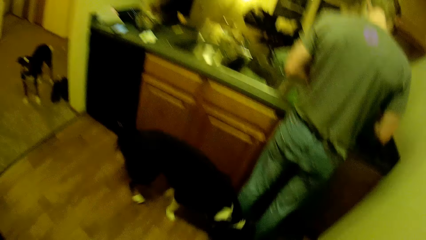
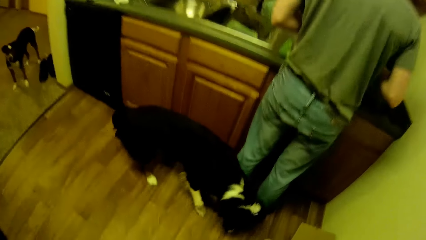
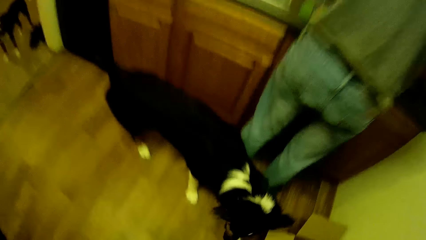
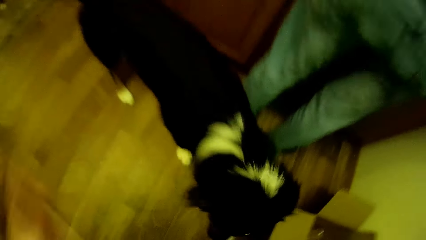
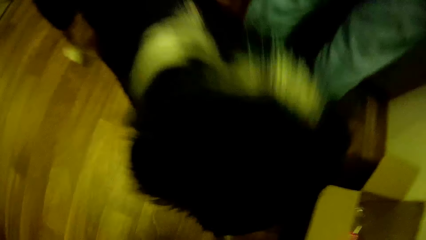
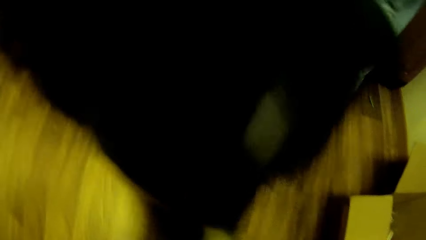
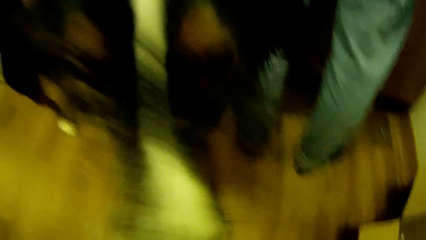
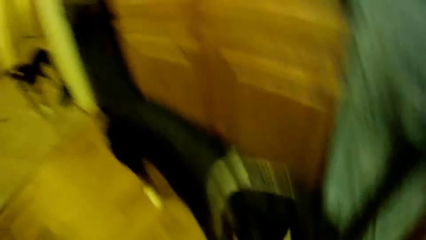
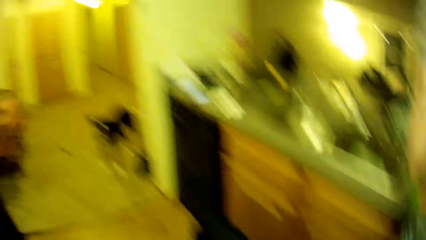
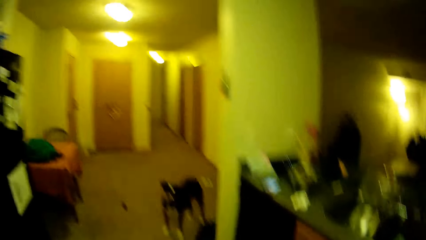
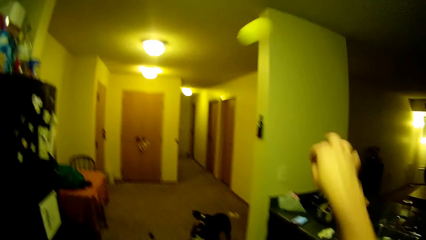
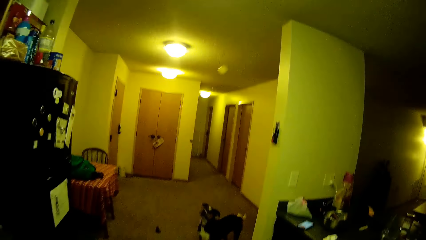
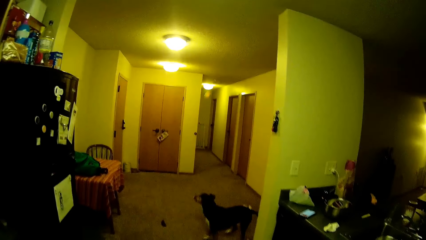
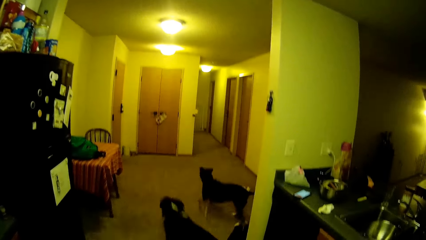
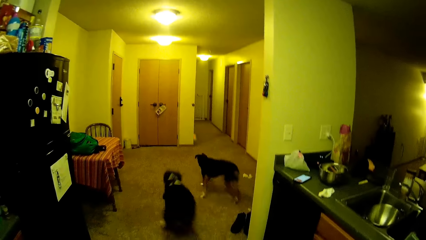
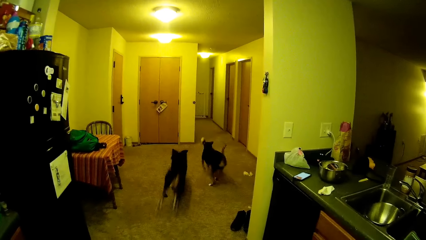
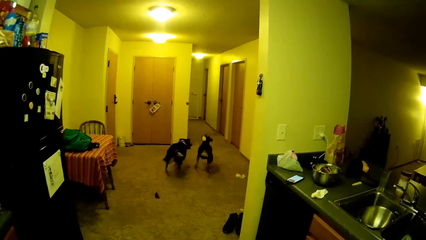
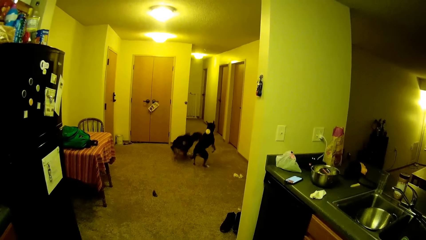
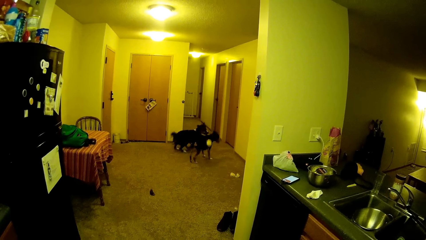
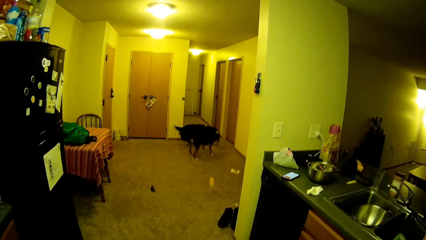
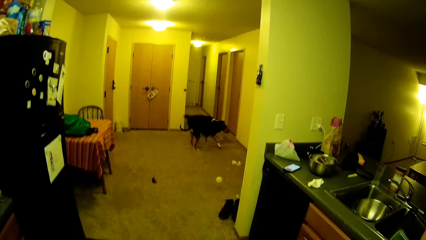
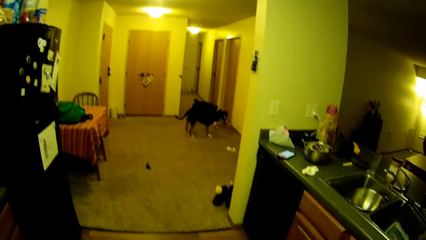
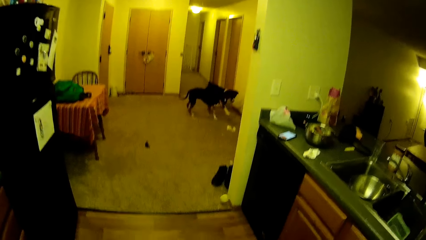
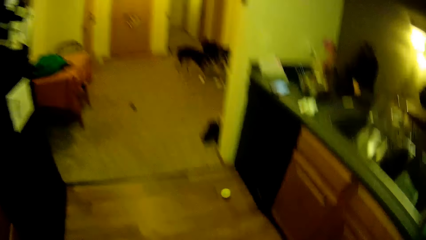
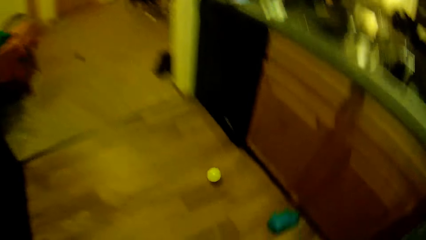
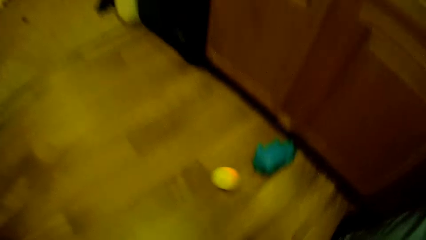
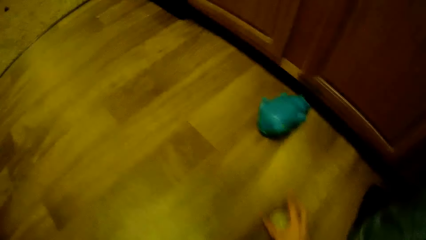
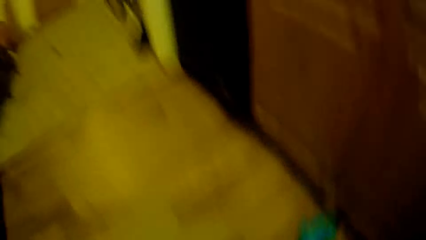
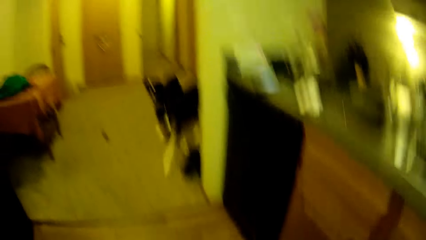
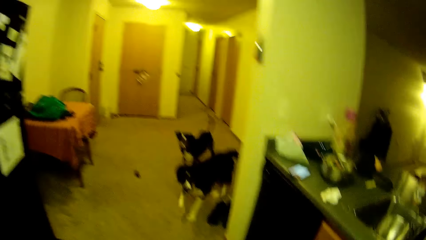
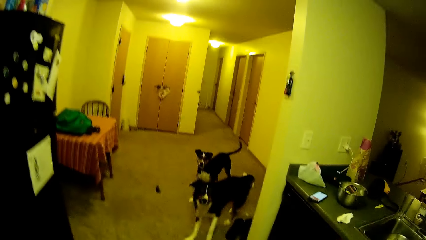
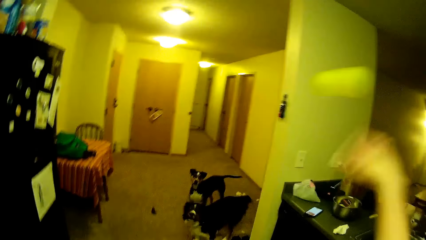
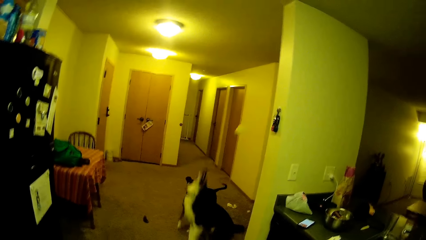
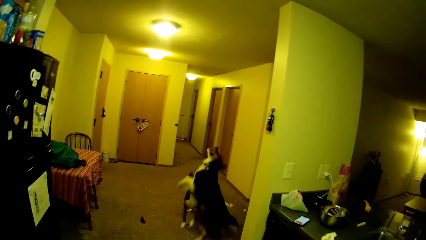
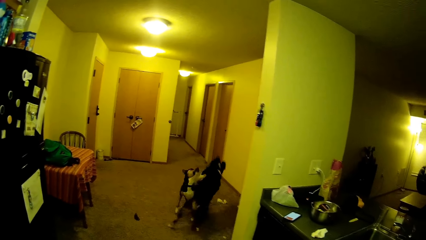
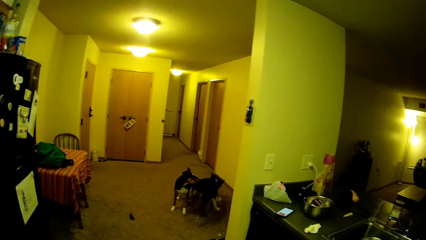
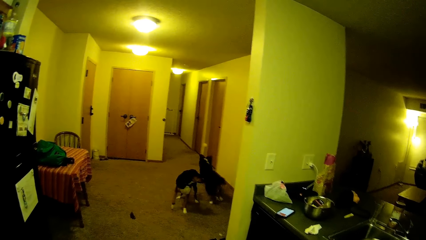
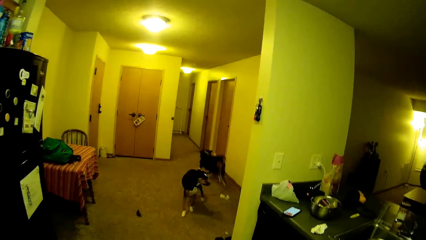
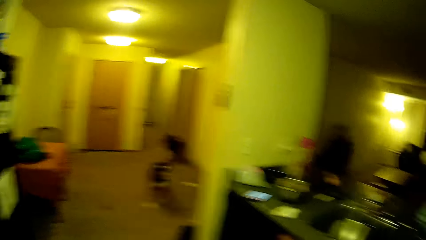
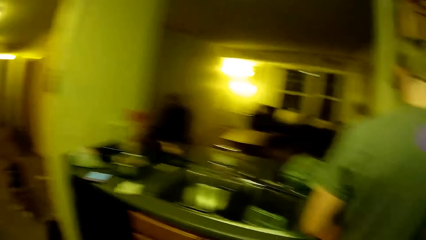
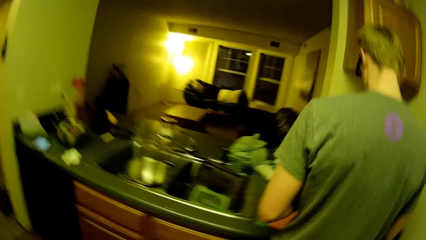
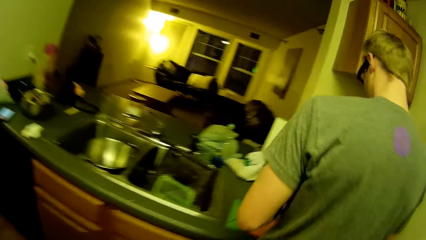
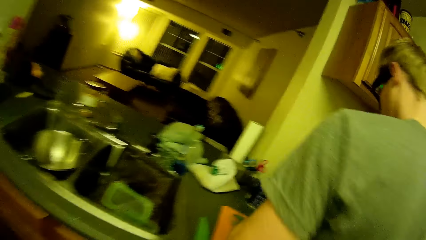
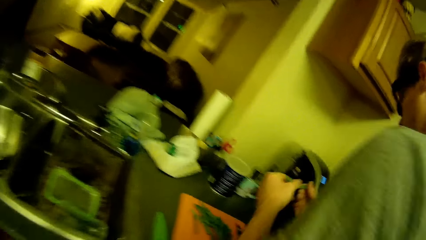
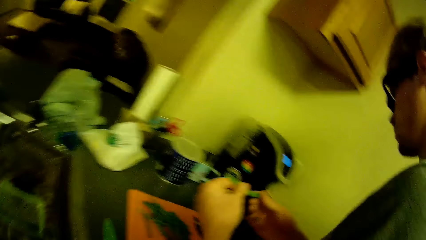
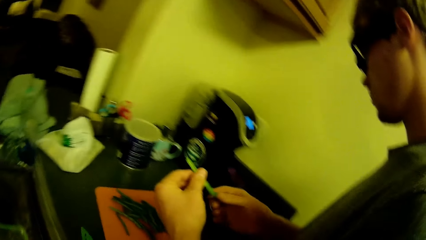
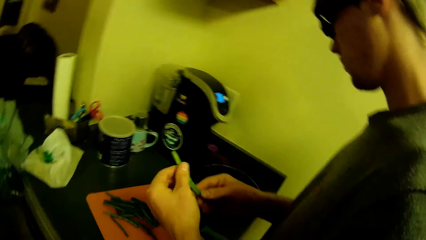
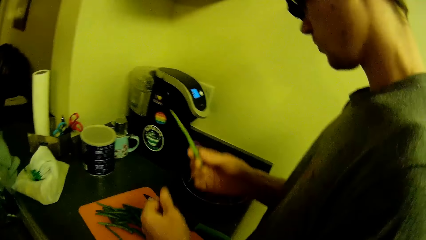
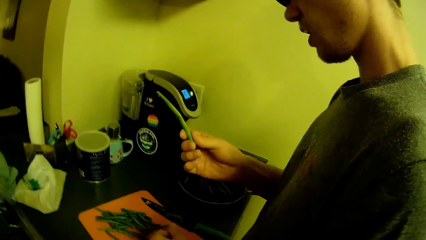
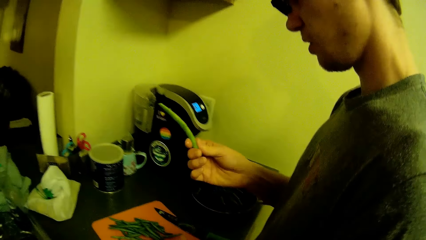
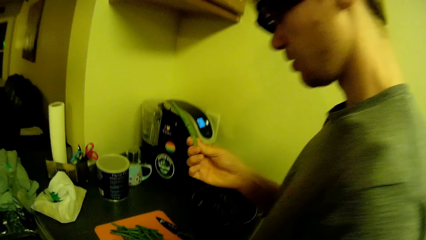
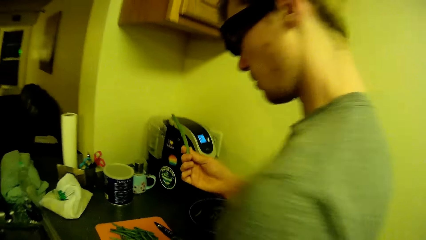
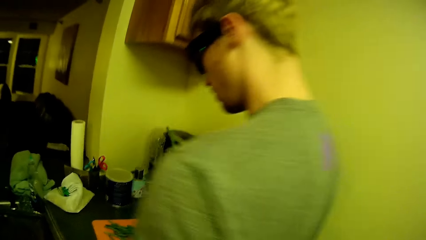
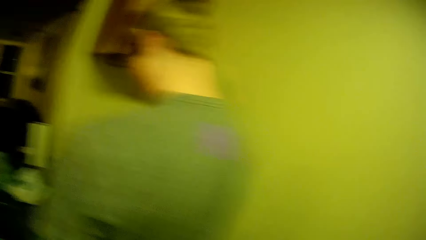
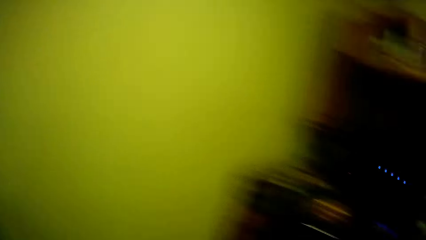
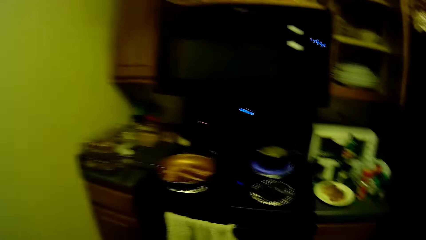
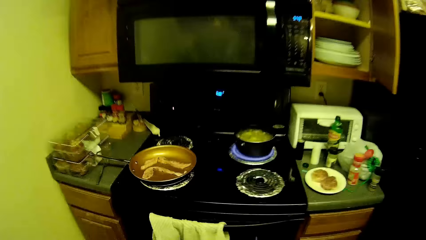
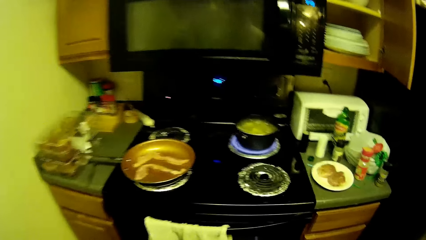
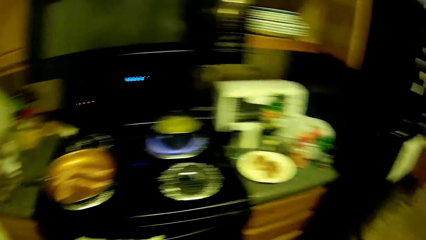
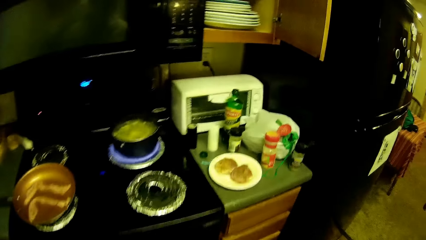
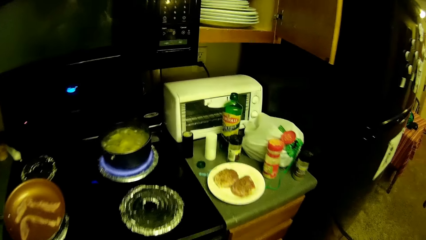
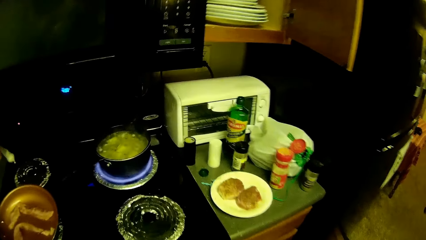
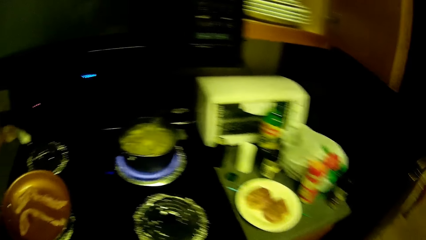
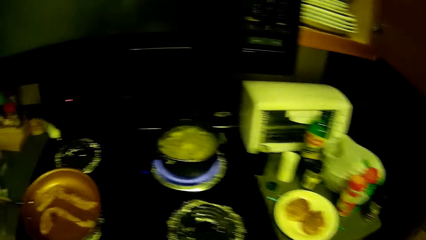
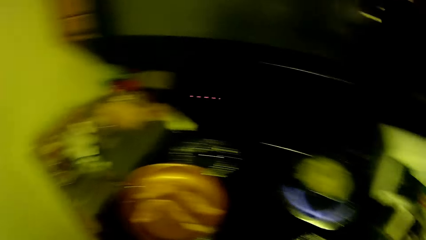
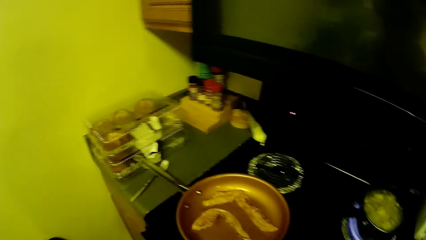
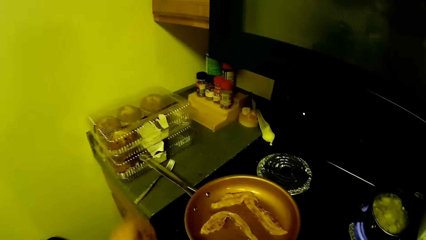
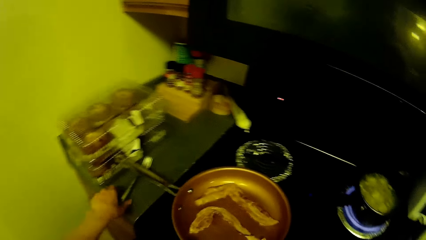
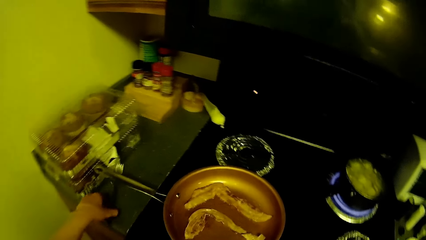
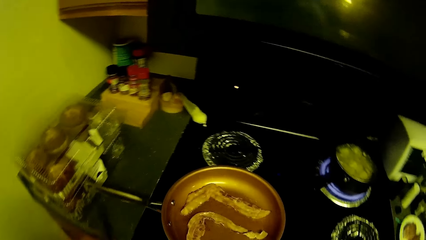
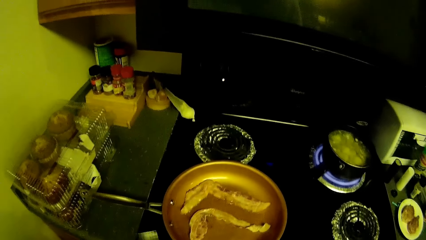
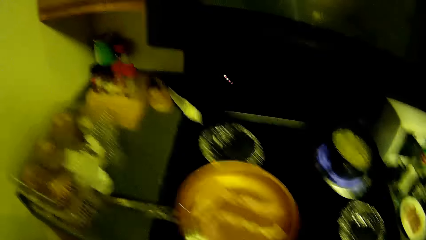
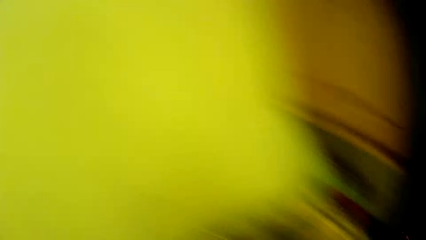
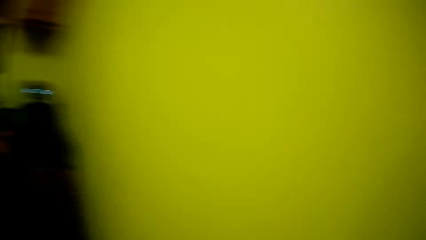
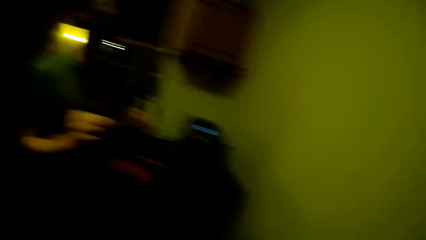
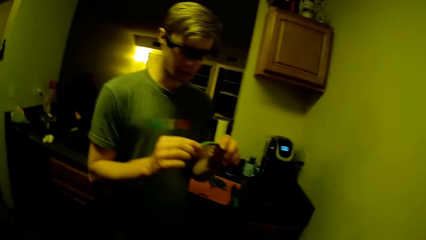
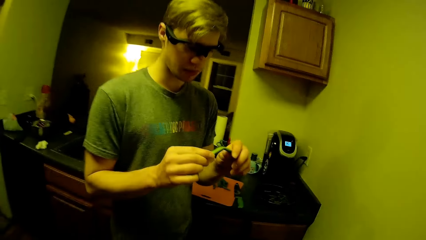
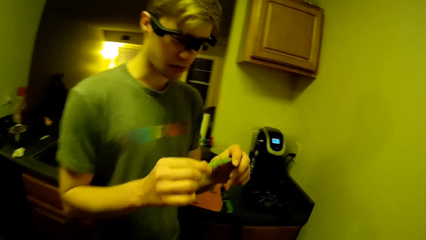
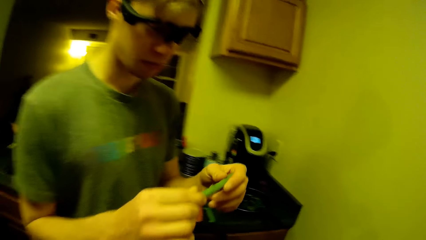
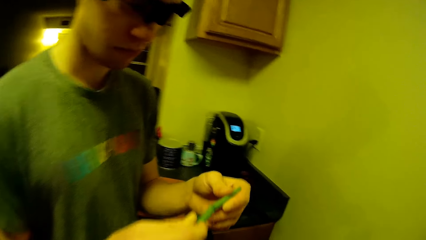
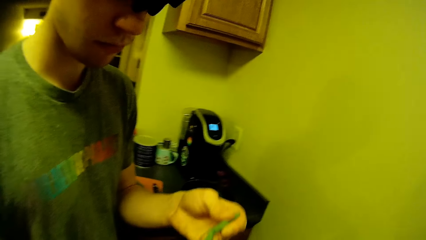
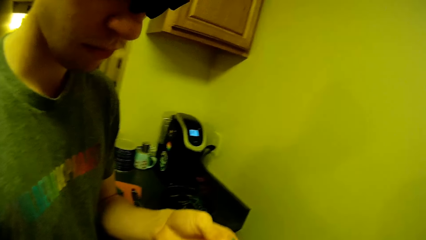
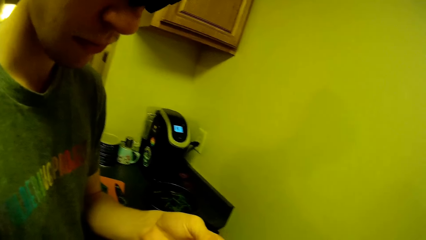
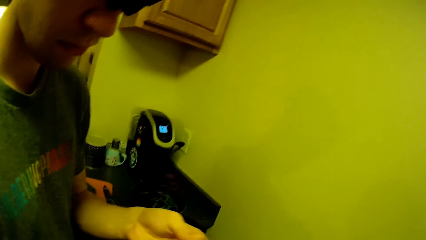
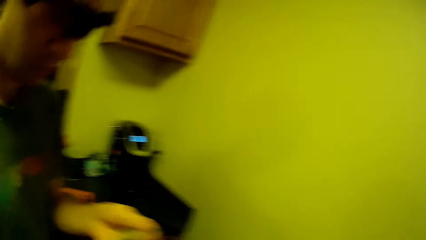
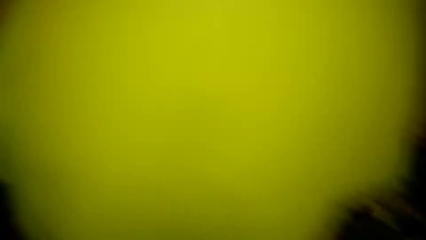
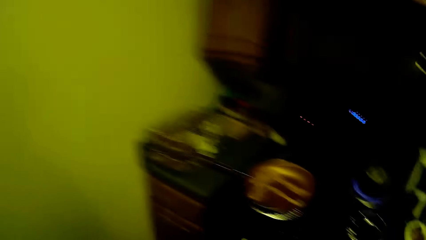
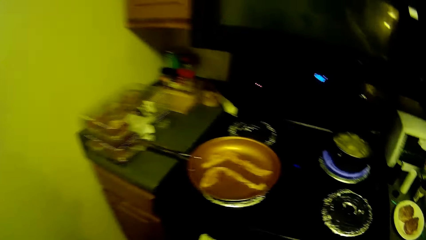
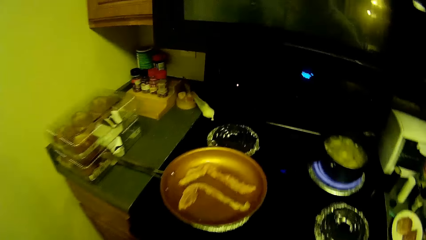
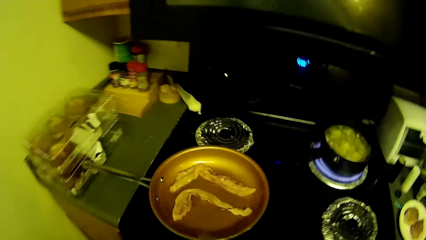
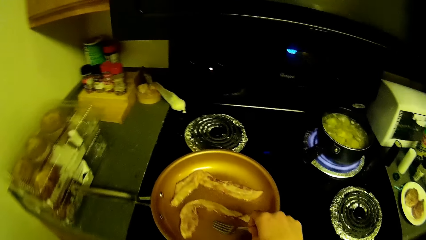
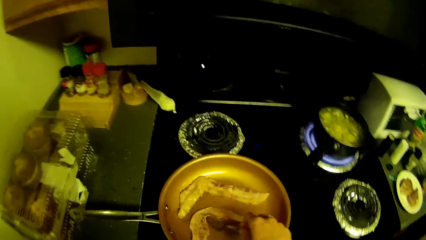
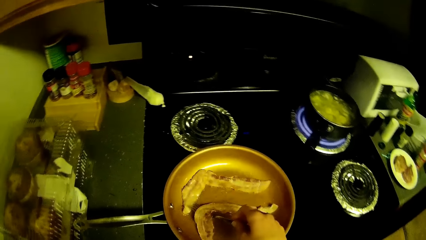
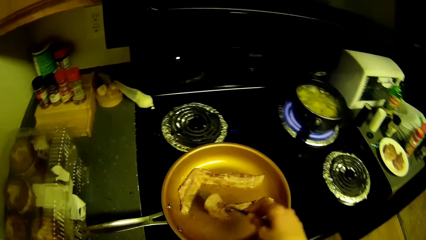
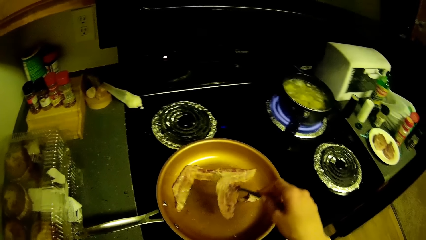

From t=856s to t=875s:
The camera wearer plays with the dog. He looks at the dog. He throws a ball towards the doorway with his right hand. He looks in the direction of the dogs. He catches the ball with his right hand. He throws the ball towards the doorway with his right hand. He looks around. He moves close to a man. The man holds up something. The camera wearer moves closer to the cooker. He picks a fork on a kitchen cabinet by the gas cooker with his left hand. The man holds something in hand. The camera wearer cooks.
